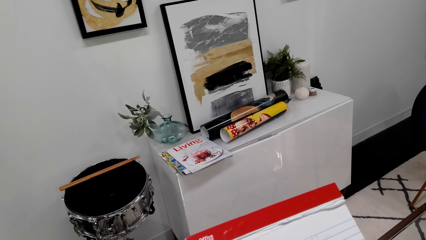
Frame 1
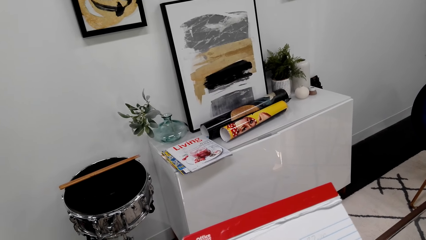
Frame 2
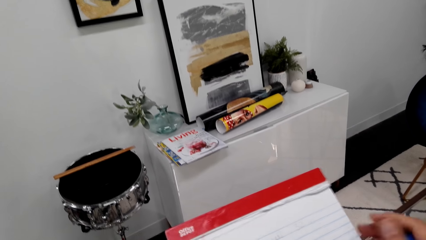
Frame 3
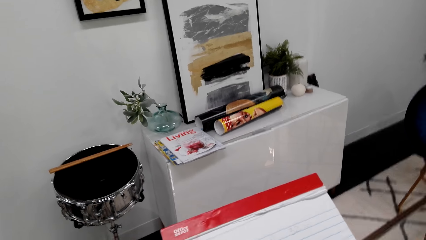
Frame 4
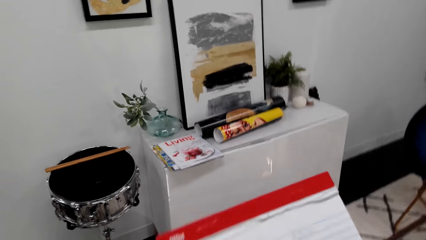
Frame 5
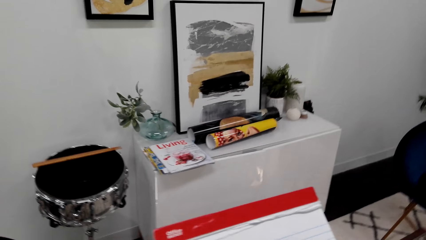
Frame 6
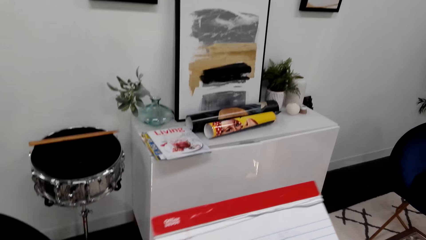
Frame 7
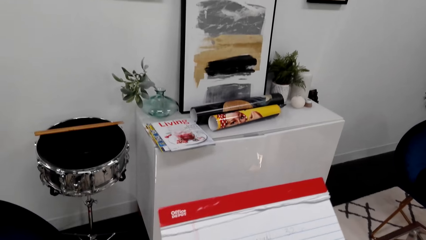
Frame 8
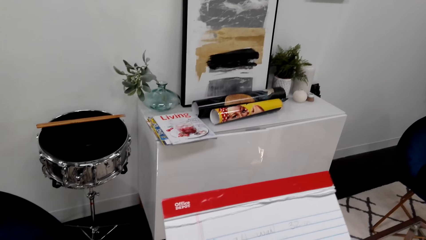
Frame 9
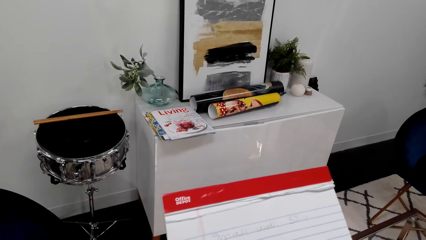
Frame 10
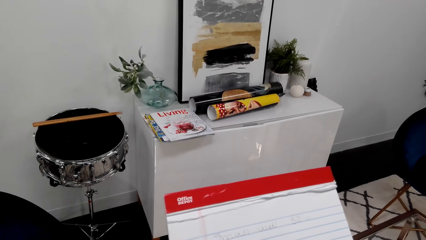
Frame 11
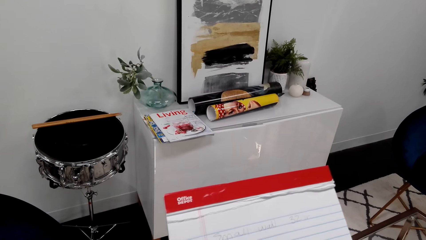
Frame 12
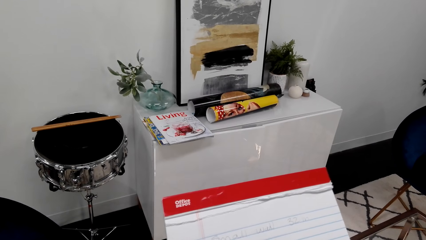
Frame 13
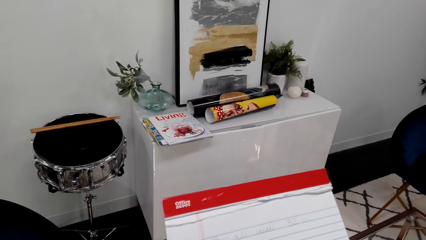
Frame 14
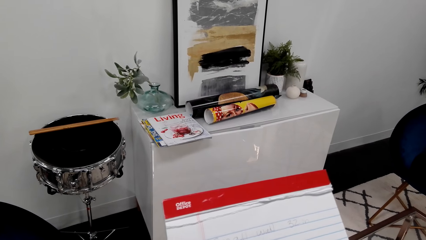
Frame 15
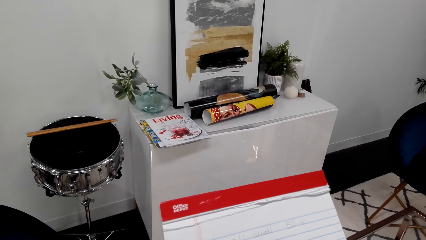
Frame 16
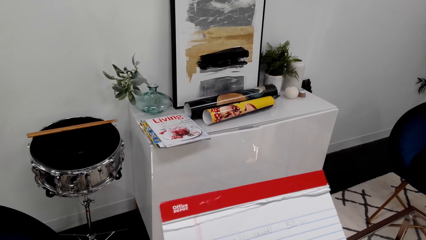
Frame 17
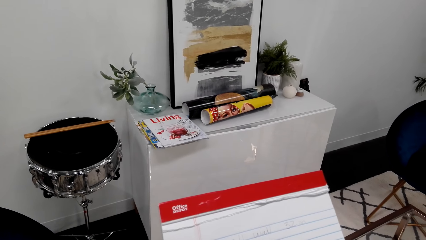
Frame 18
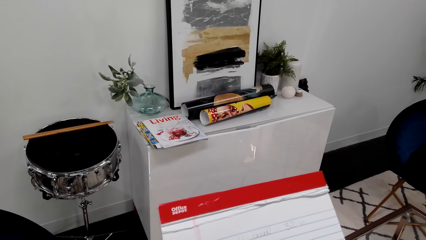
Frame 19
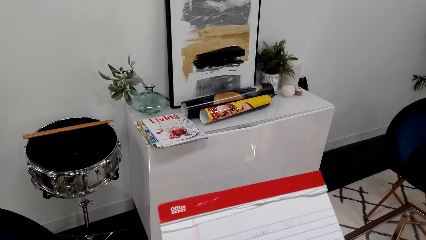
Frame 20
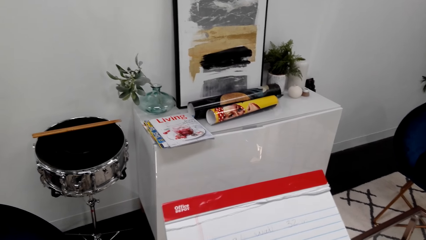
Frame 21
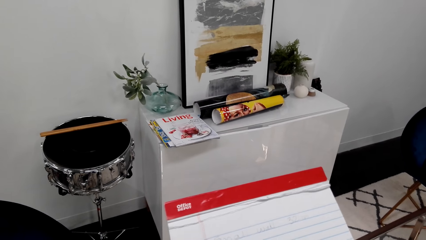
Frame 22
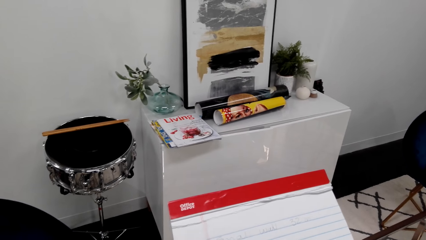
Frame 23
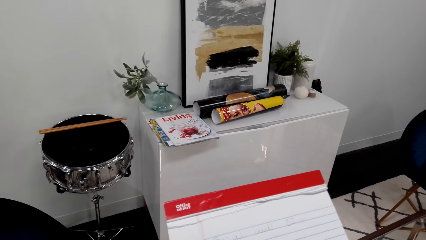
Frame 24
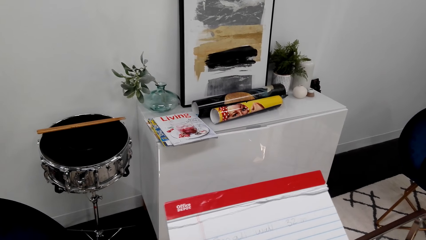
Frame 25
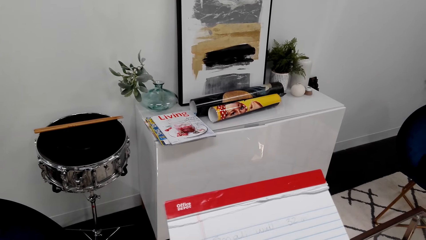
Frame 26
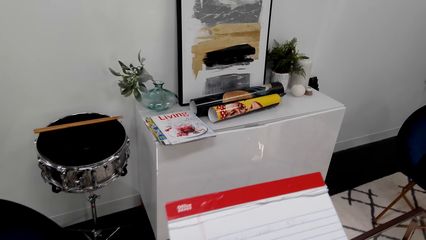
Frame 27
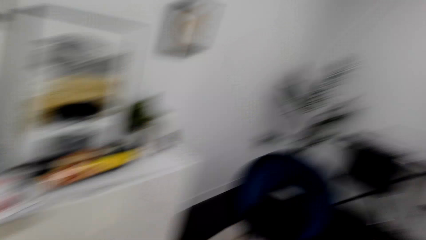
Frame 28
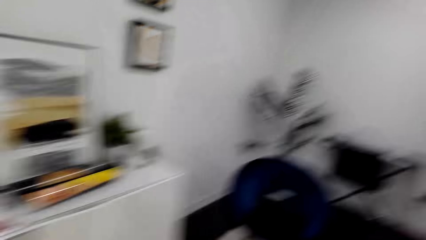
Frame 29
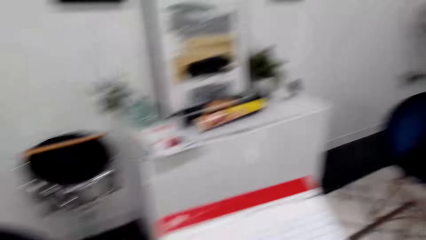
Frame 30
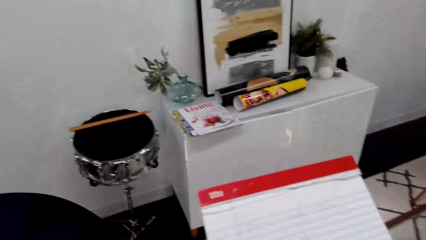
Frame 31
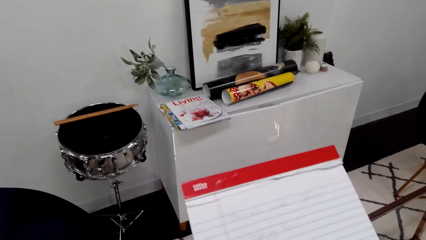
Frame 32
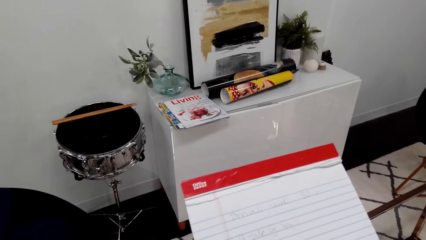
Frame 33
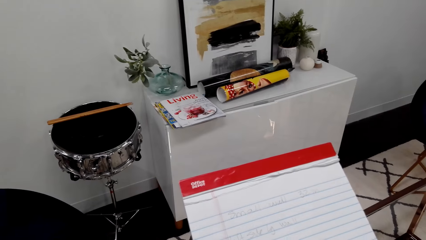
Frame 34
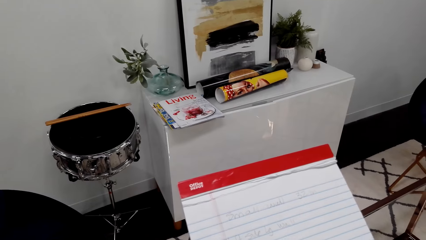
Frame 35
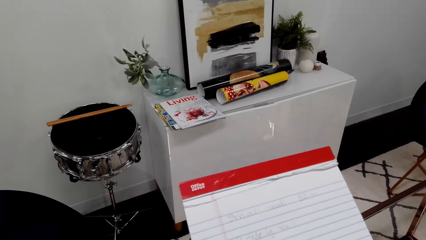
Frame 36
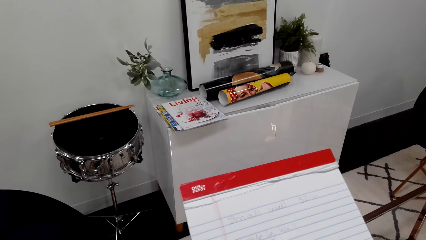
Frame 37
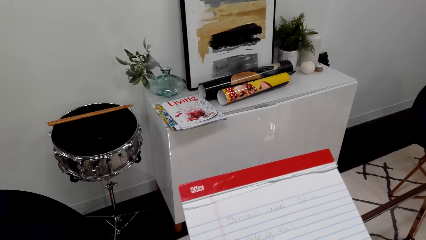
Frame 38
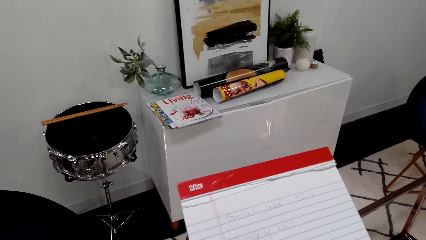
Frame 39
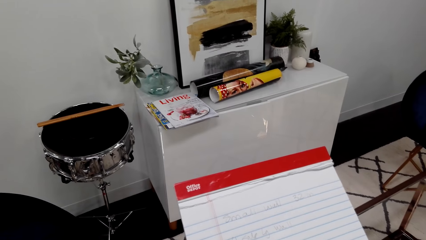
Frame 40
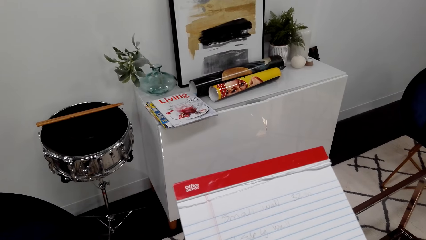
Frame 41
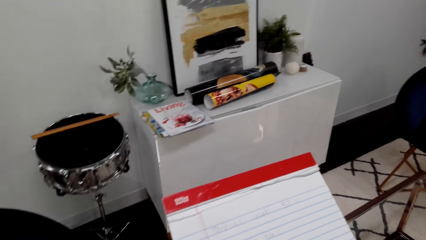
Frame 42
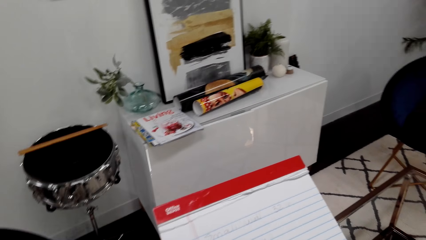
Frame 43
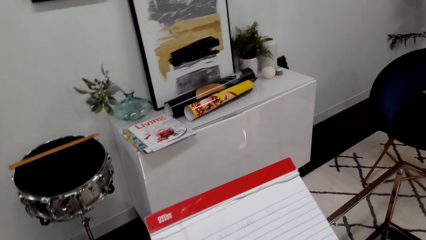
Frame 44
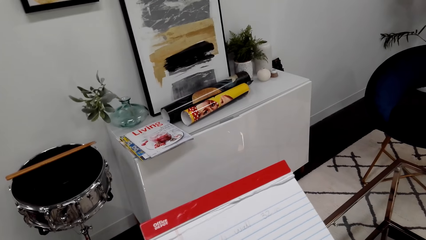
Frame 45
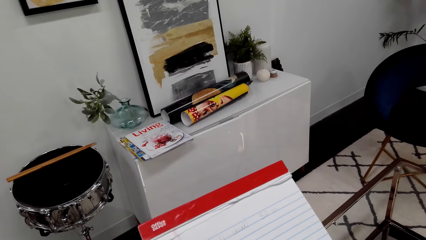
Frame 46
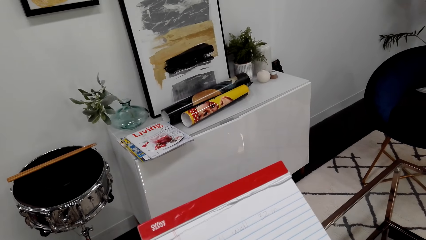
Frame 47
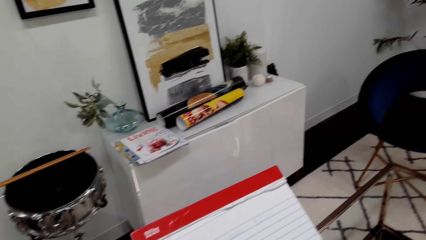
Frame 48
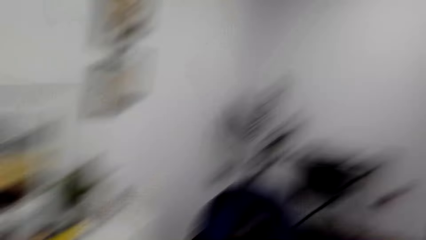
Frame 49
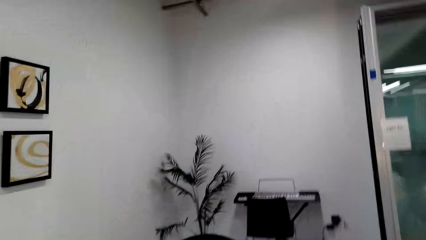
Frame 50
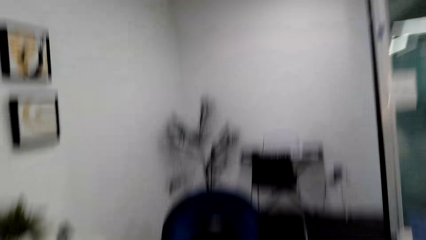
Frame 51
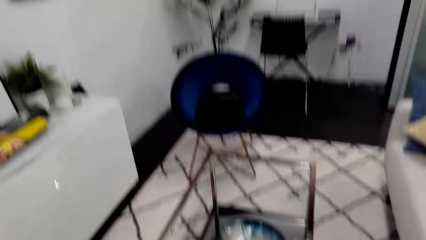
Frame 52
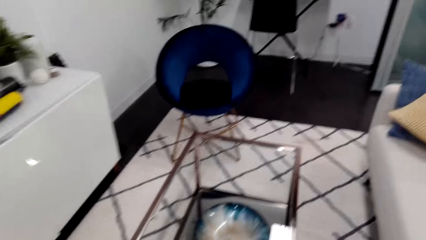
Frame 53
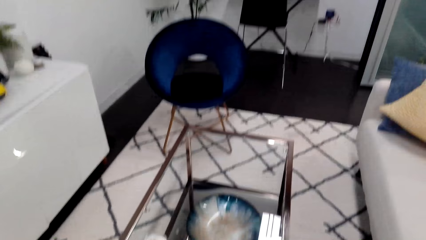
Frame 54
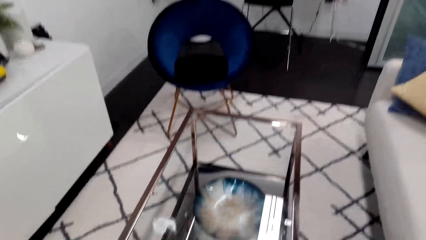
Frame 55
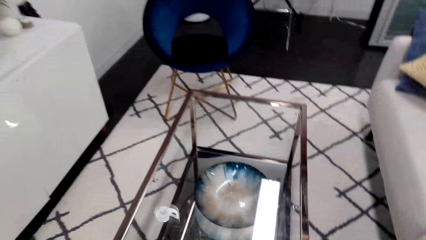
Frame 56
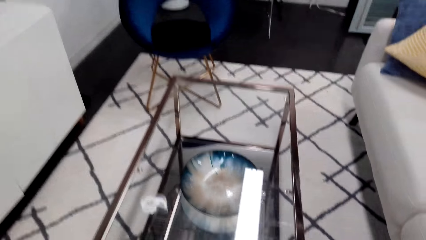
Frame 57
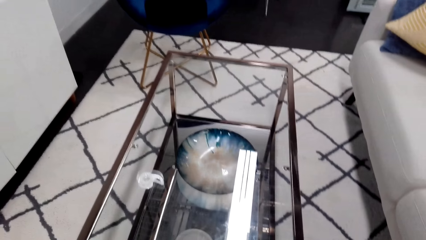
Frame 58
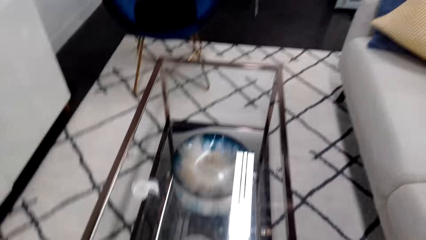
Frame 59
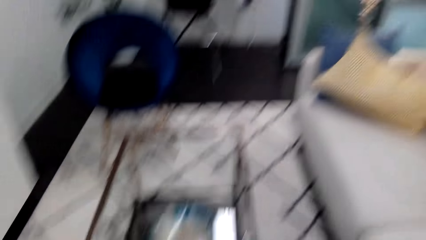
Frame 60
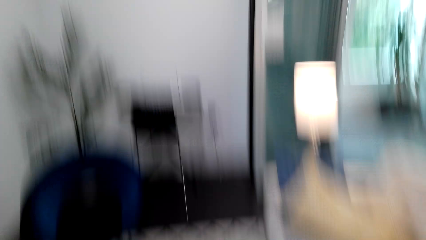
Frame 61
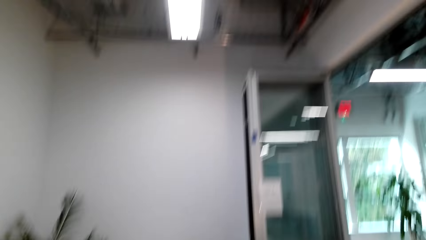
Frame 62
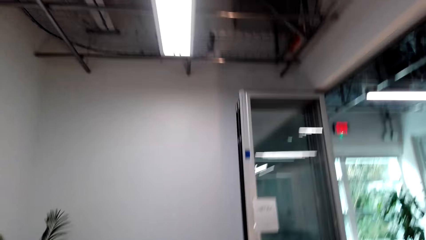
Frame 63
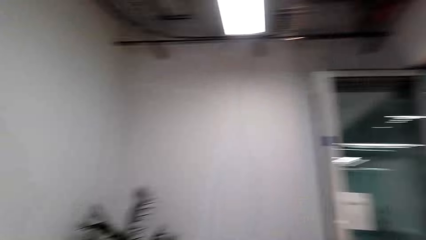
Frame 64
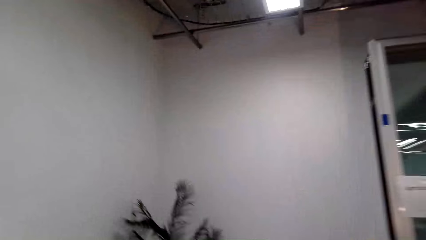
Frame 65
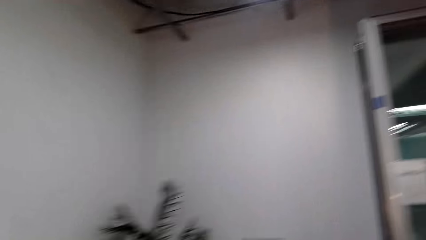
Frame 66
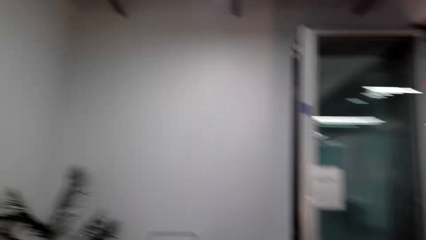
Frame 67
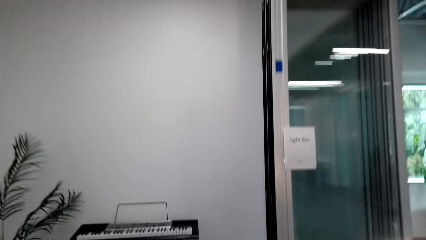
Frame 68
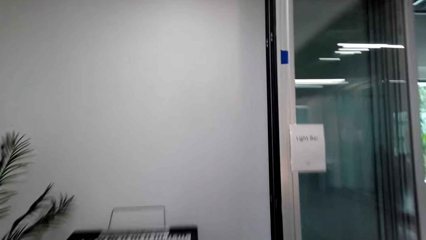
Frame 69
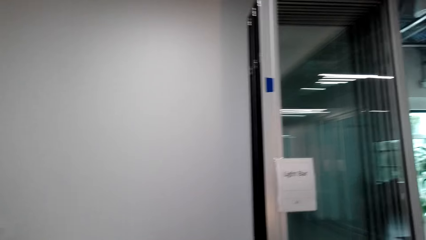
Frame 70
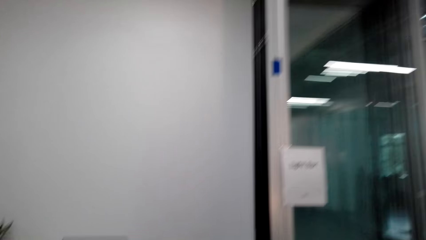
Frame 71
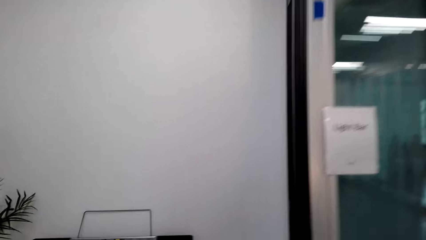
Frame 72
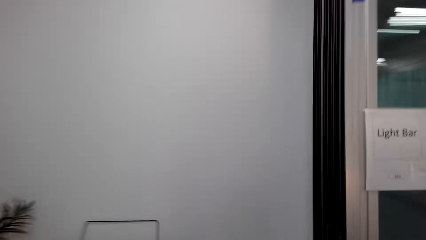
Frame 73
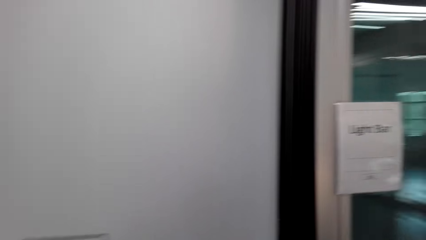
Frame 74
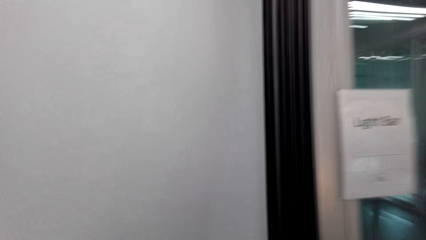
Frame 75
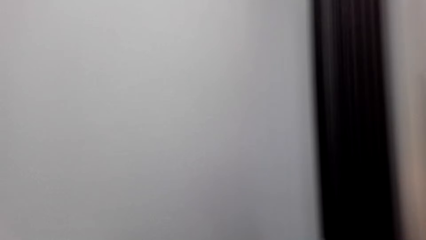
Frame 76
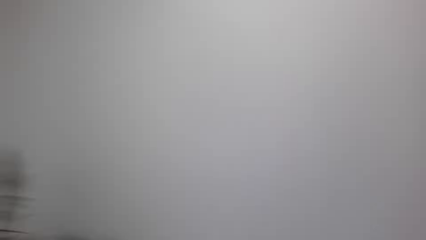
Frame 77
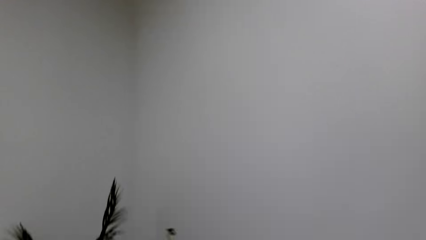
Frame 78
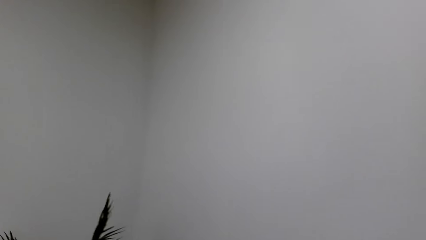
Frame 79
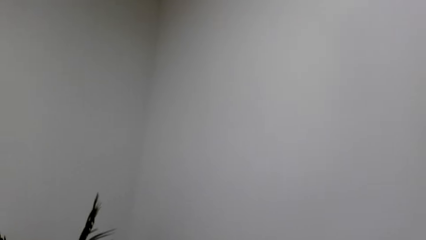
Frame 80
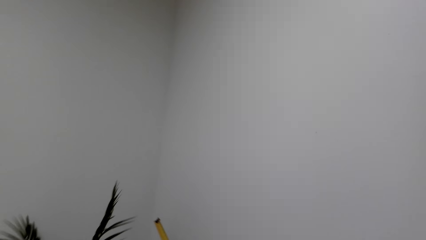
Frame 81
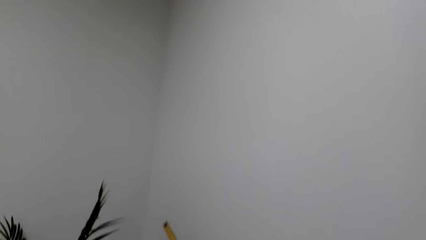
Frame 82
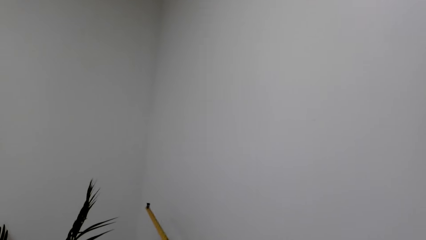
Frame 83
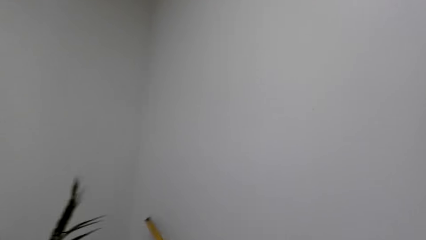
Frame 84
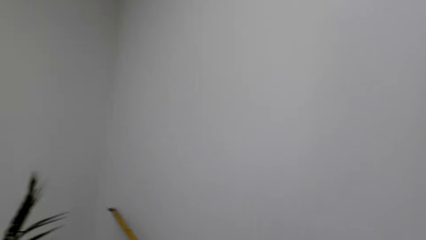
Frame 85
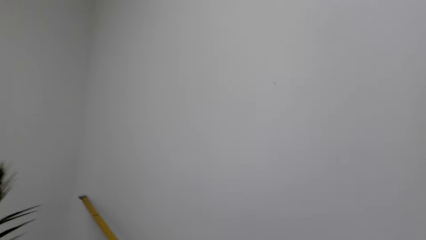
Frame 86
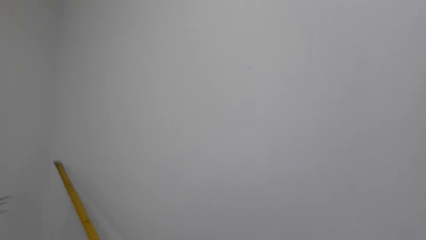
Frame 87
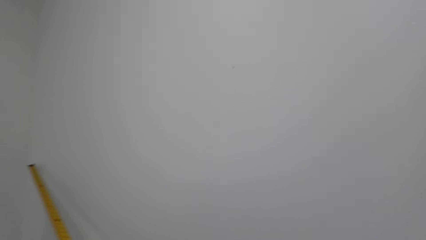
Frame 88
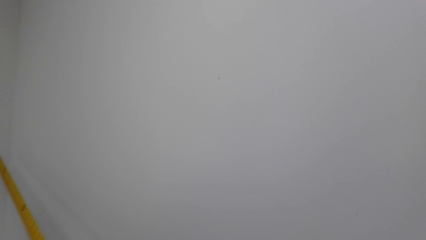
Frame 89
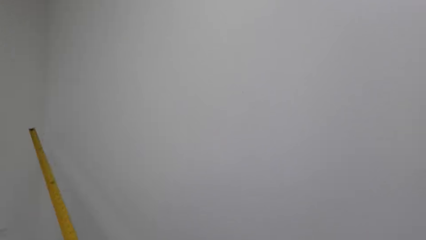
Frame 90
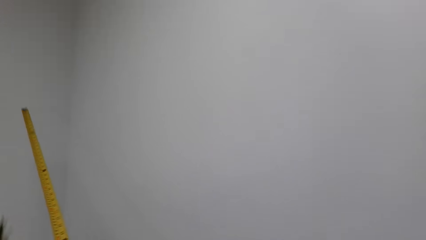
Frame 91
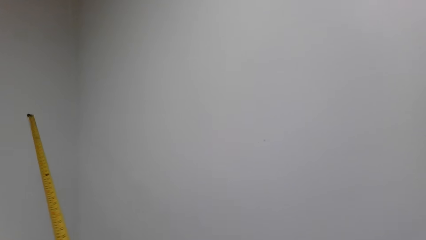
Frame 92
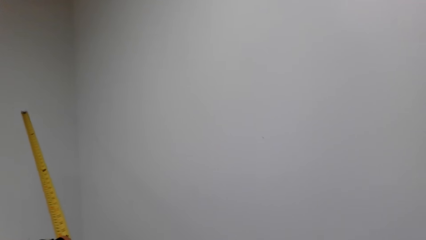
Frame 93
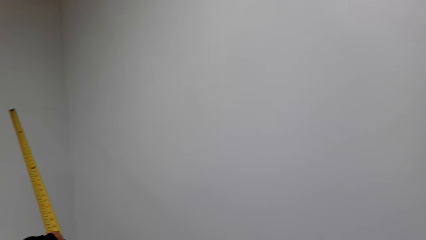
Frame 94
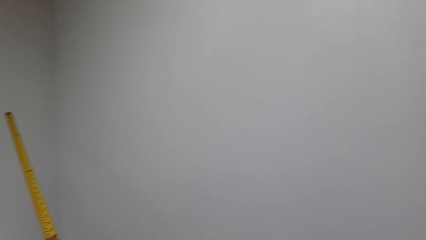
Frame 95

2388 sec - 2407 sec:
The camera wearer looks at the table. They walk toward the wall. They hold the tape measure.
